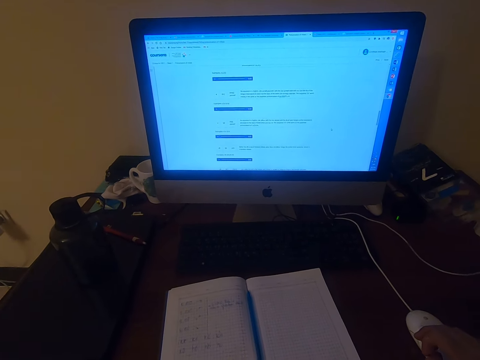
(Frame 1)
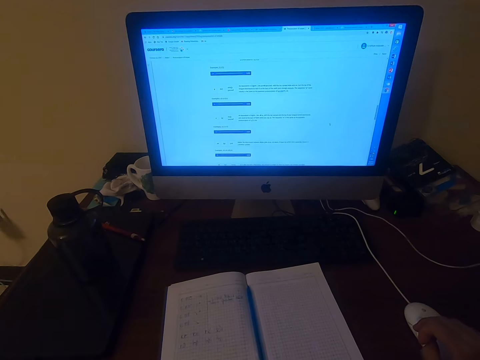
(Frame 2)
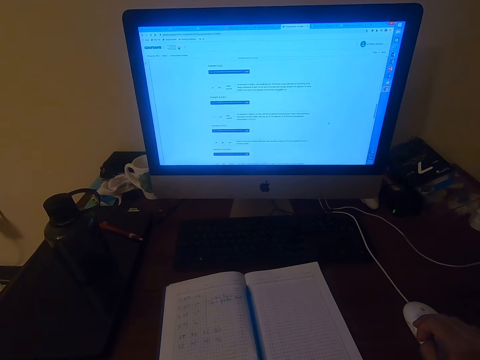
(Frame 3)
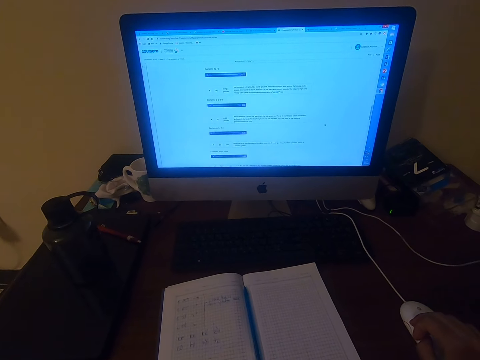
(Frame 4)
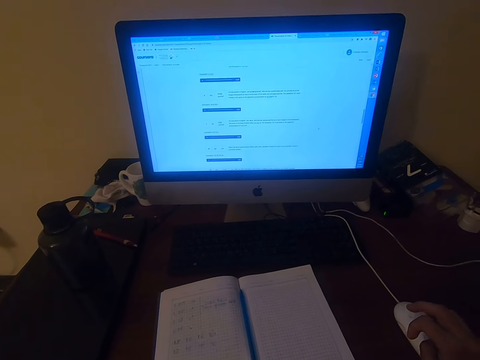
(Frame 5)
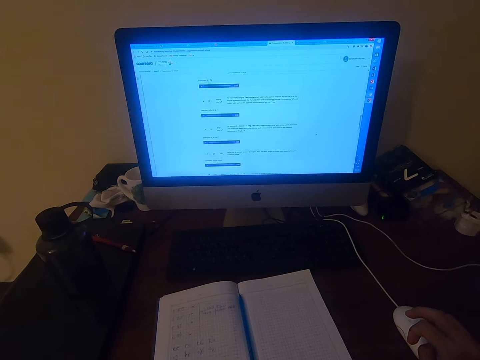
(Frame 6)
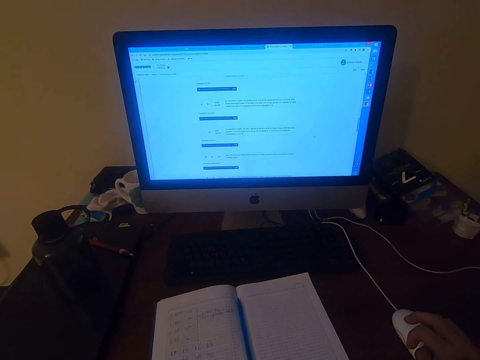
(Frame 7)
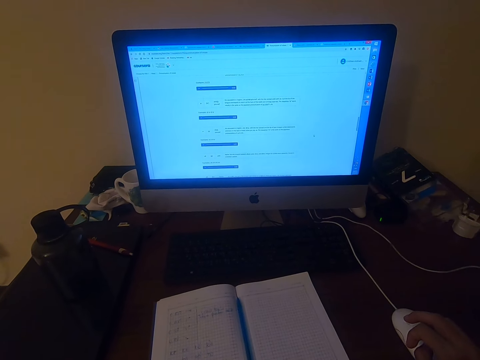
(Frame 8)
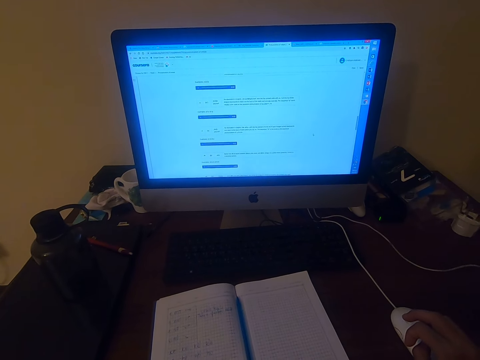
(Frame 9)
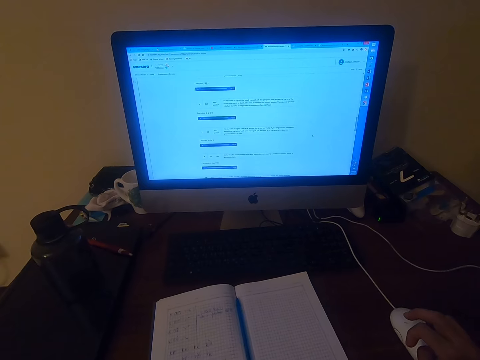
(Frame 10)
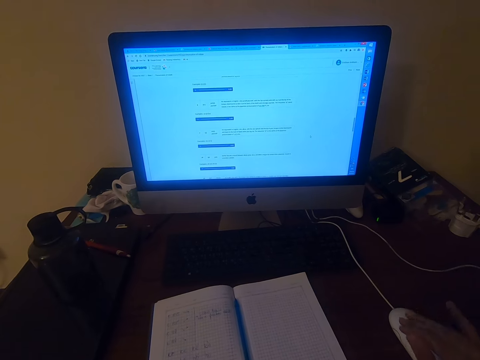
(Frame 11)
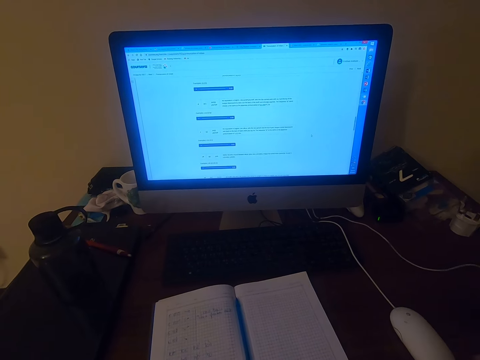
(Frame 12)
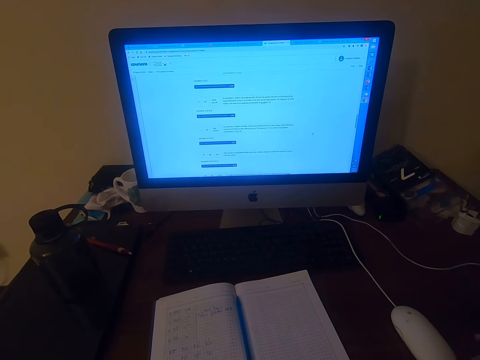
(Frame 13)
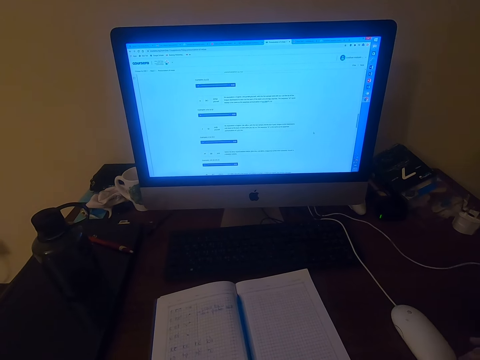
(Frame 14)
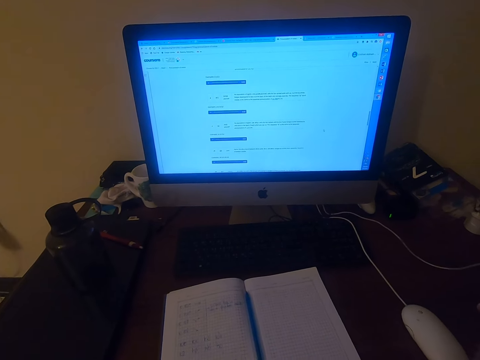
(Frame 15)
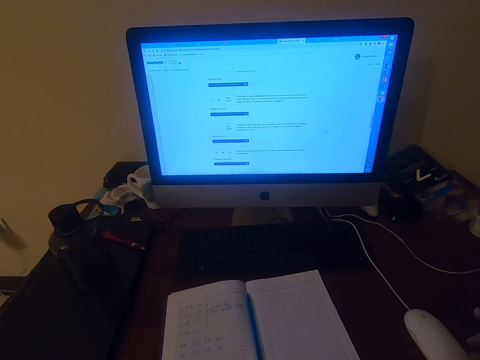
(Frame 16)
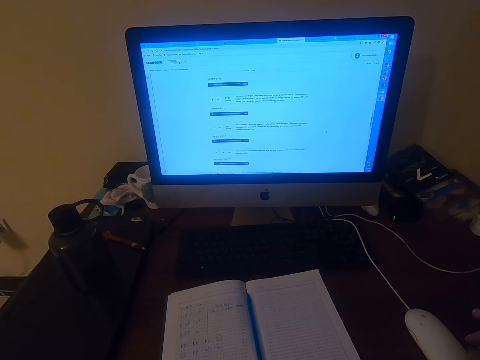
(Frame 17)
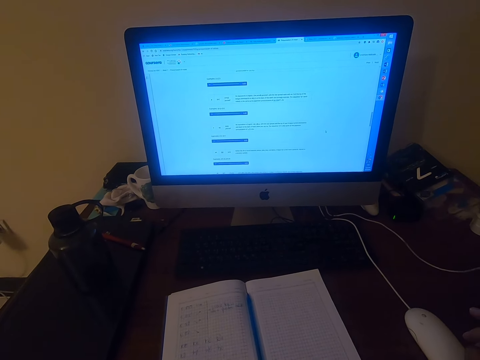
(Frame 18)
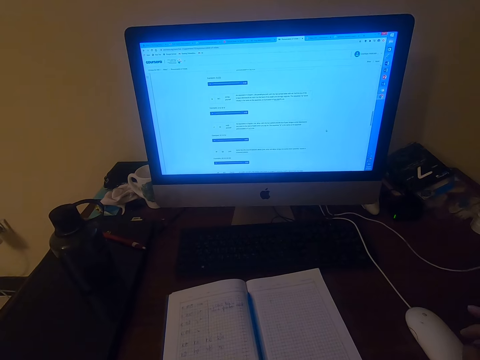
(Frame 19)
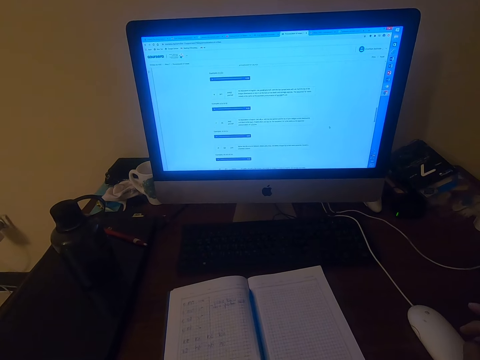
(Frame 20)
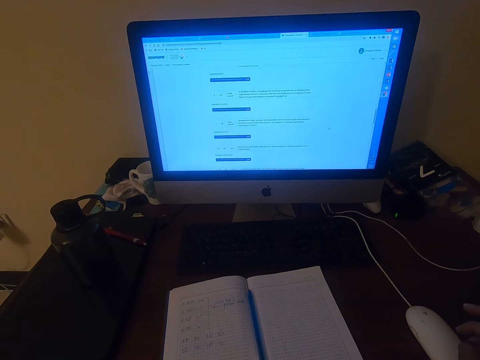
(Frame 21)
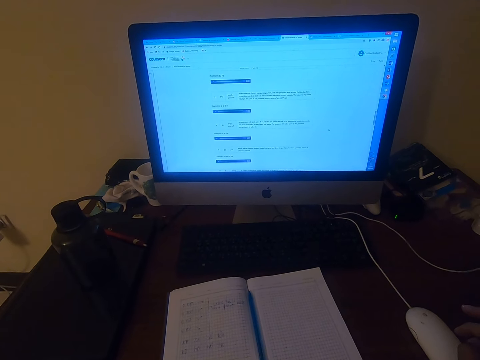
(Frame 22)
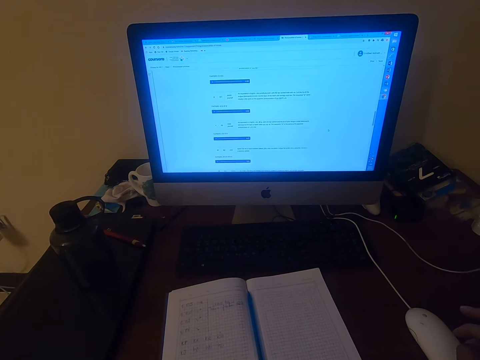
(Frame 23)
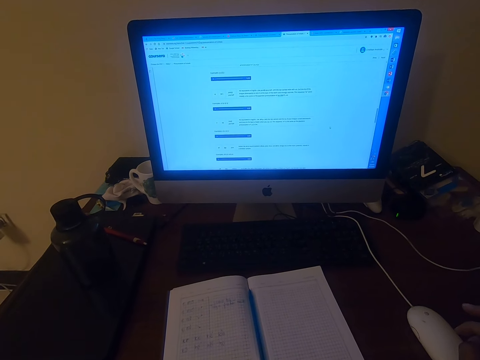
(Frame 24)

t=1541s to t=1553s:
The camera wearer moves his right hand.

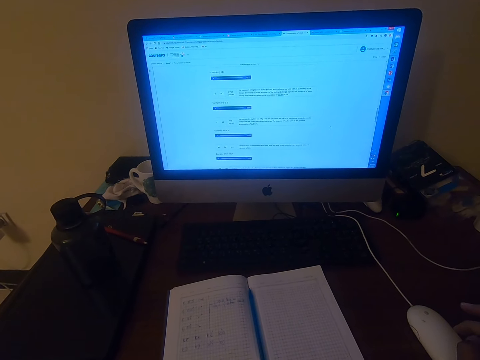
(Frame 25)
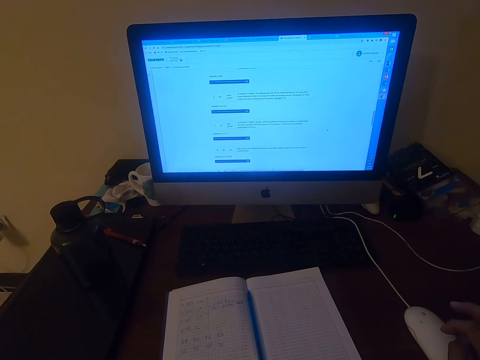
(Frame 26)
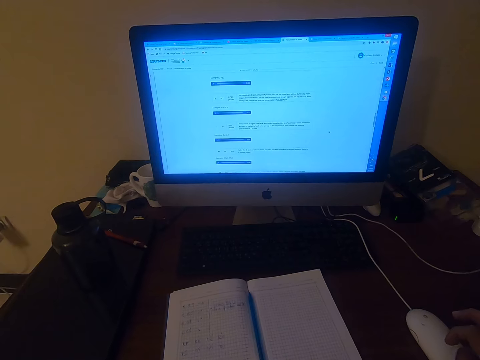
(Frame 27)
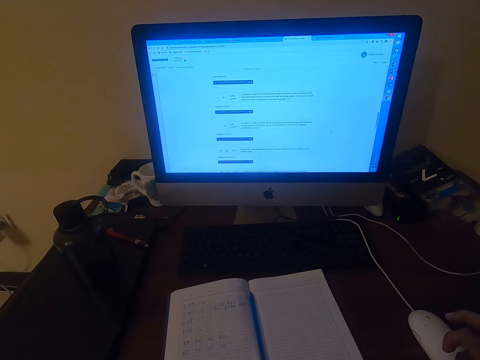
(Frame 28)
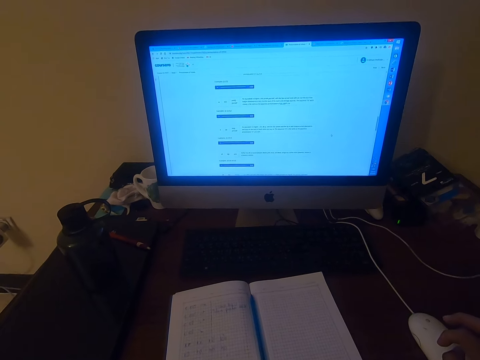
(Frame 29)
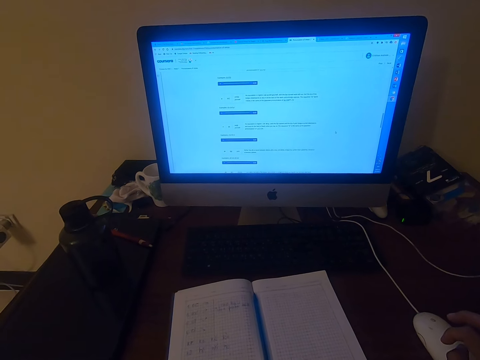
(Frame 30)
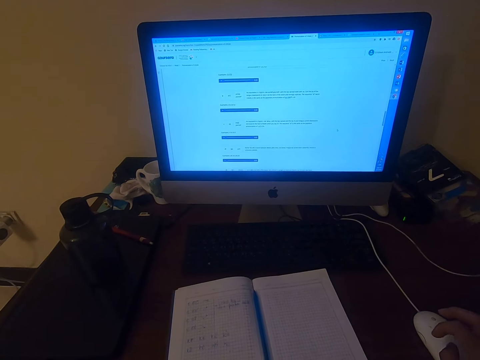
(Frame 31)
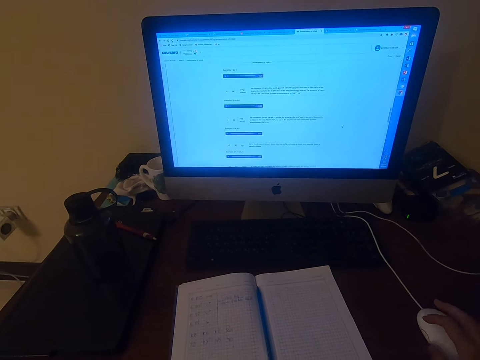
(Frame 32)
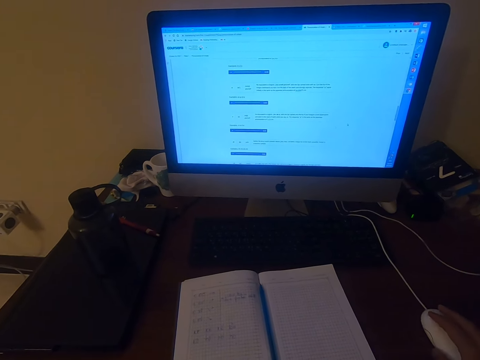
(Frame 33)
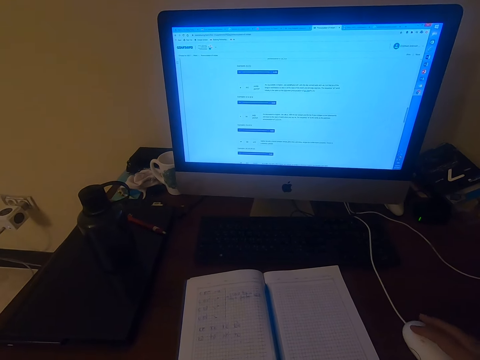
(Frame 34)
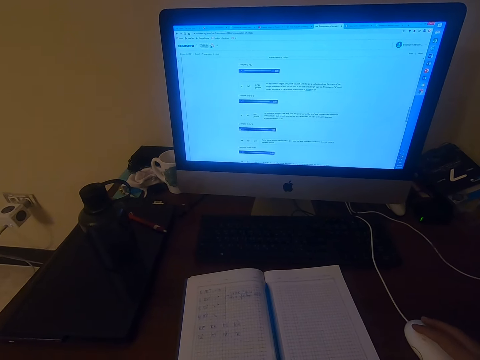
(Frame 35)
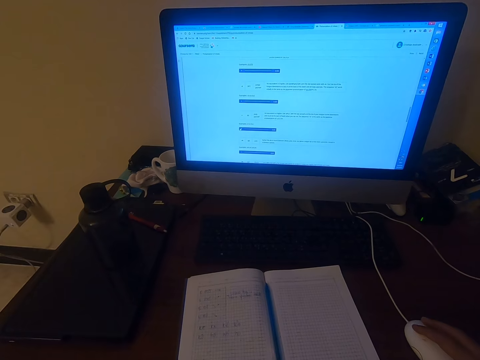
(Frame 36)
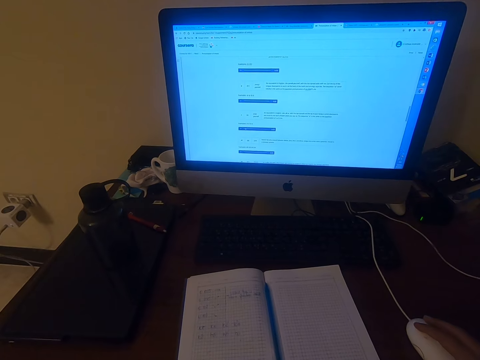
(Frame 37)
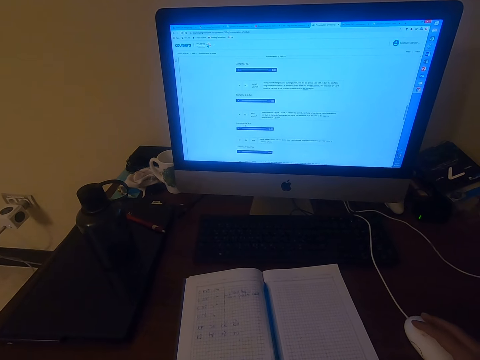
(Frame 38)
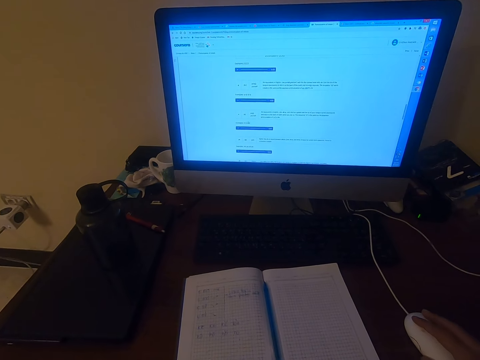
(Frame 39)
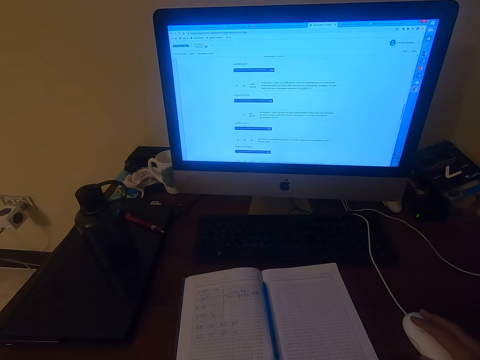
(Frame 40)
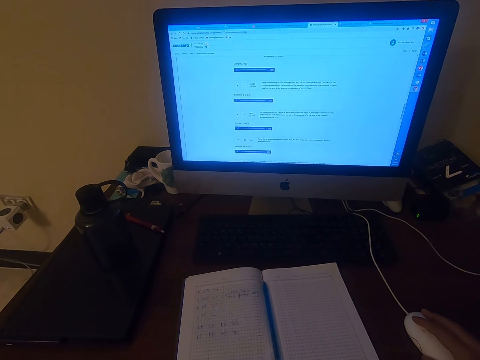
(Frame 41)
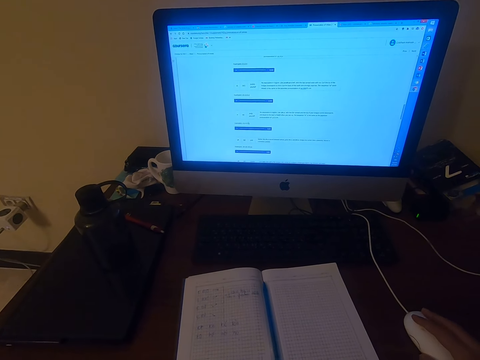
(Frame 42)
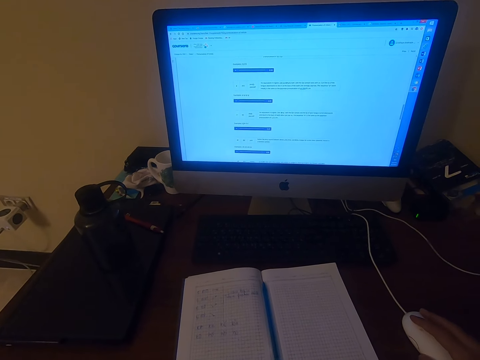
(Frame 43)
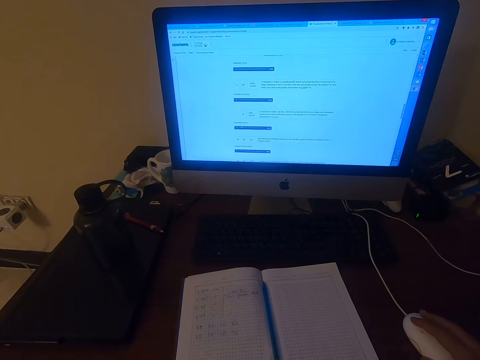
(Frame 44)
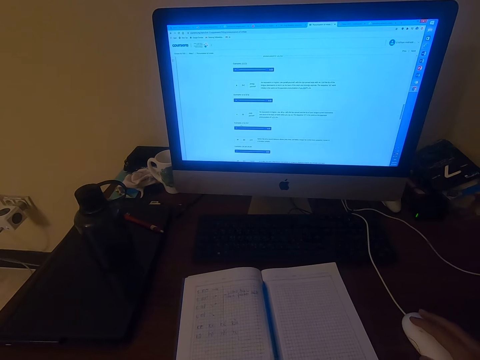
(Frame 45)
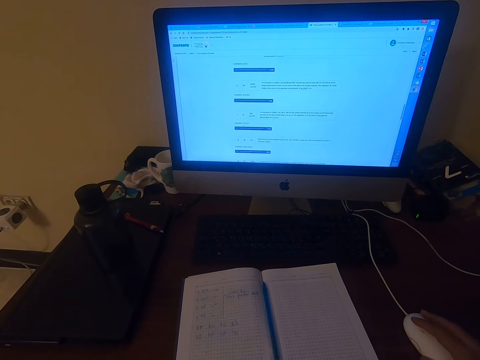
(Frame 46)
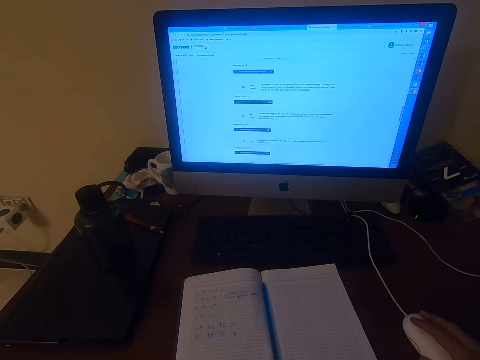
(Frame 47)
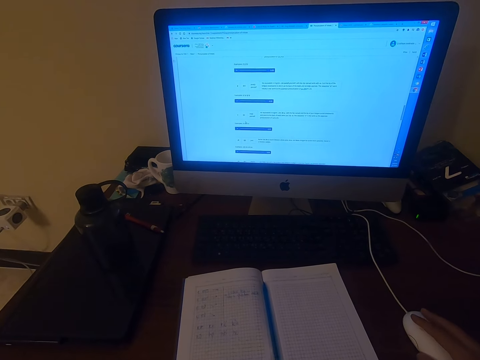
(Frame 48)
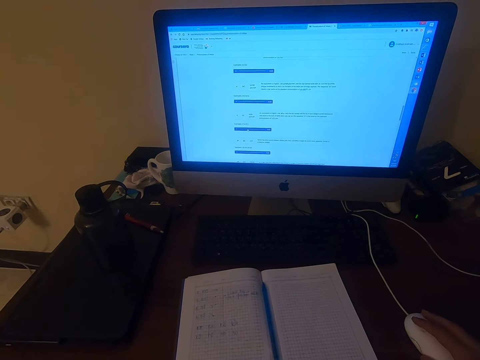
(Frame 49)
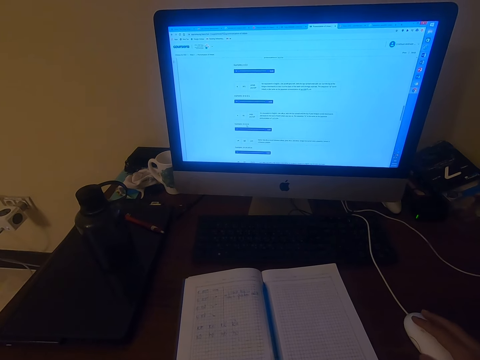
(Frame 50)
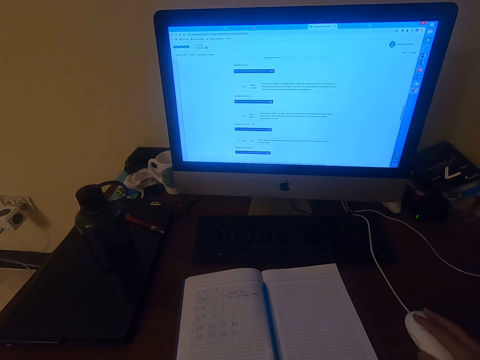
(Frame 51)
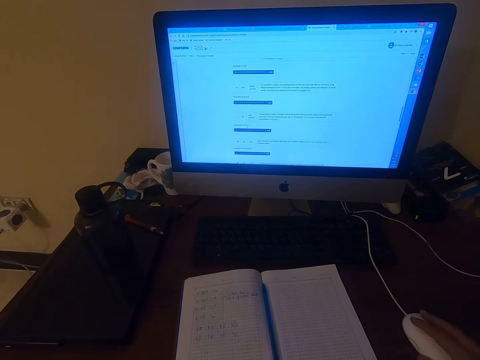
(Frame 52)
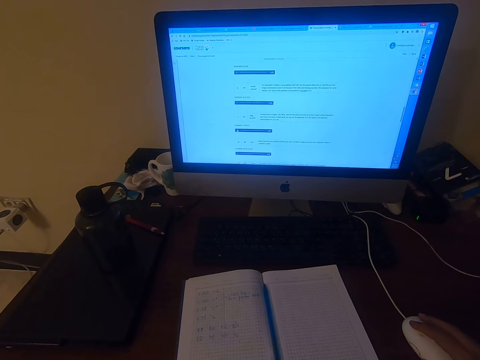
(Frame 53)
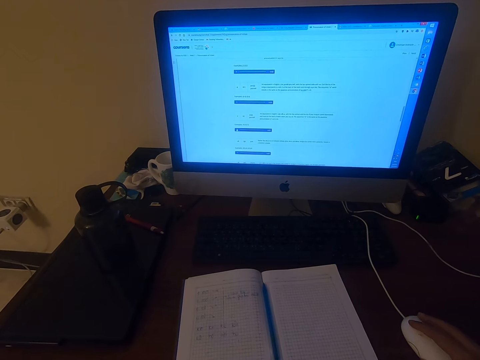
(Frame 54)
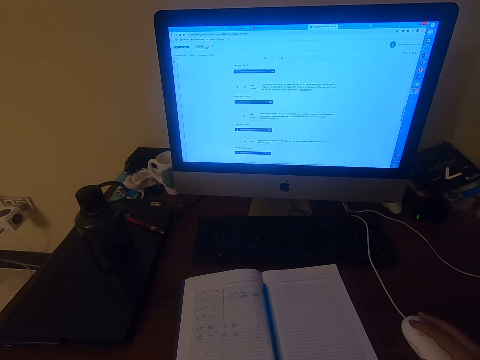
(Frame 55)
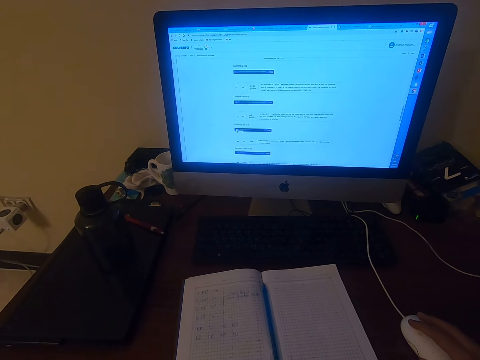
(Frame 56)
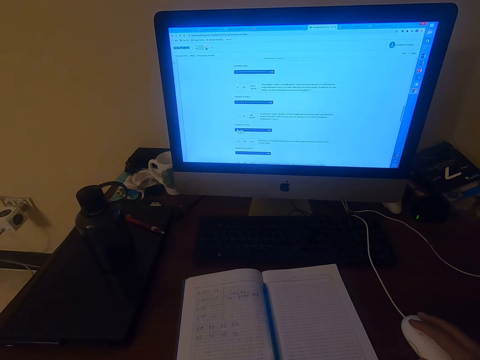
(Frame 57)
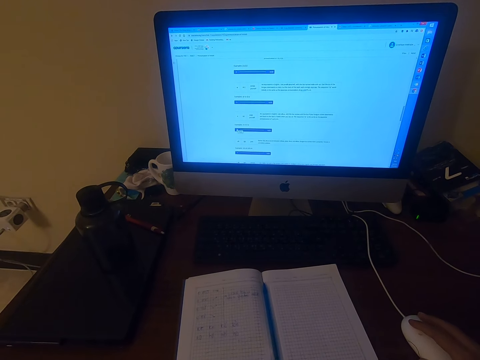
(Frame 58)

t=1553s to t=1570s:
The camera wearer moves his right hand. He operates a computer. He moves his right hand. He moves his right hand again.
